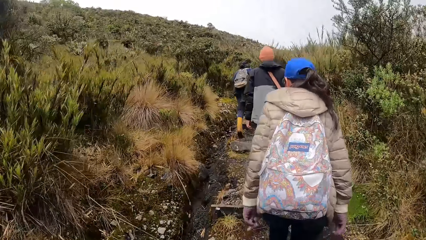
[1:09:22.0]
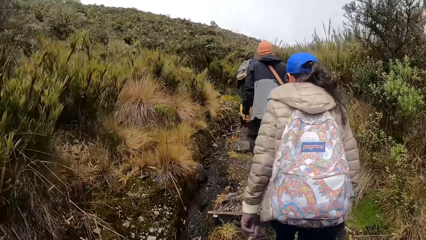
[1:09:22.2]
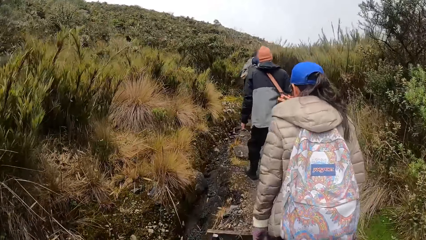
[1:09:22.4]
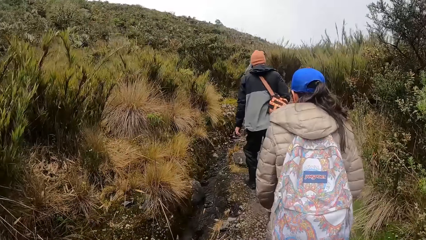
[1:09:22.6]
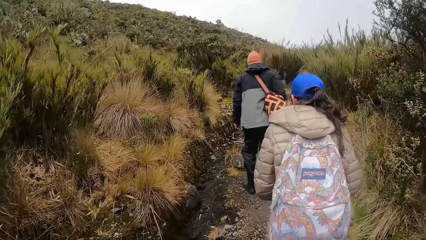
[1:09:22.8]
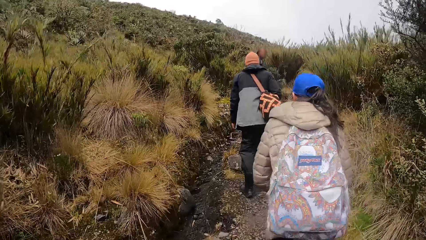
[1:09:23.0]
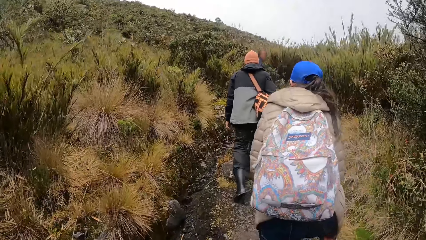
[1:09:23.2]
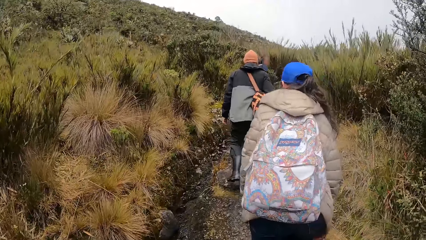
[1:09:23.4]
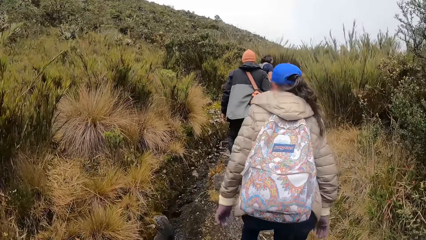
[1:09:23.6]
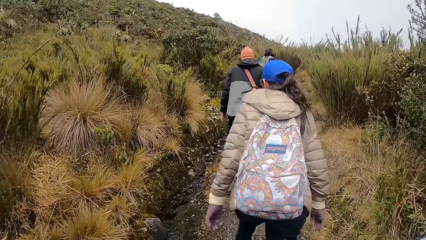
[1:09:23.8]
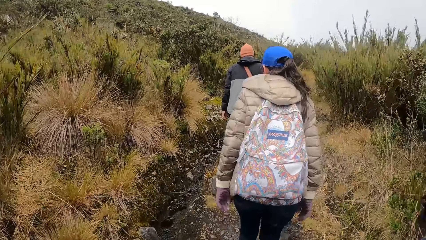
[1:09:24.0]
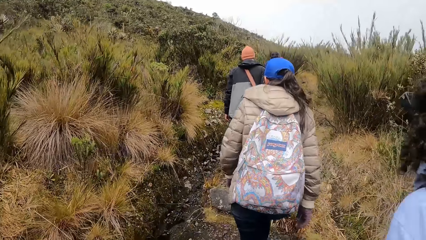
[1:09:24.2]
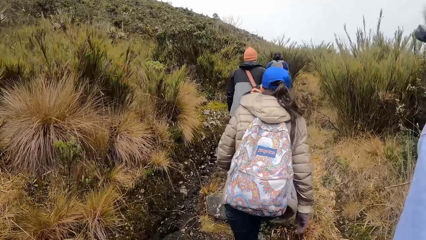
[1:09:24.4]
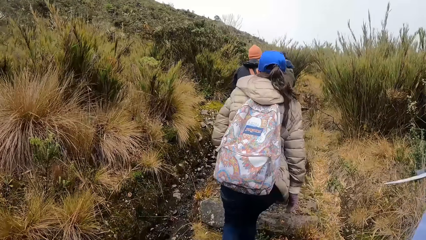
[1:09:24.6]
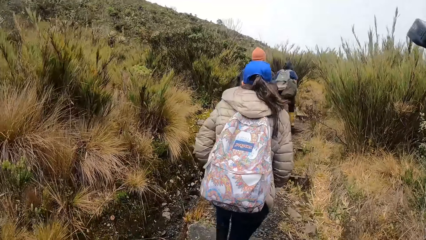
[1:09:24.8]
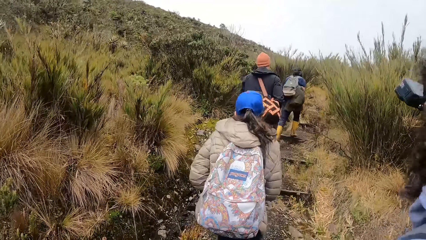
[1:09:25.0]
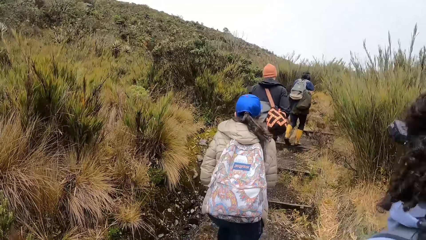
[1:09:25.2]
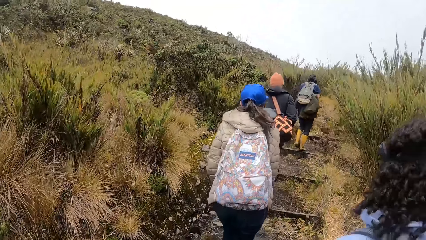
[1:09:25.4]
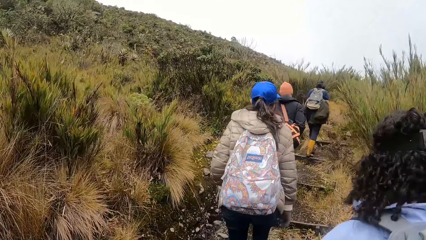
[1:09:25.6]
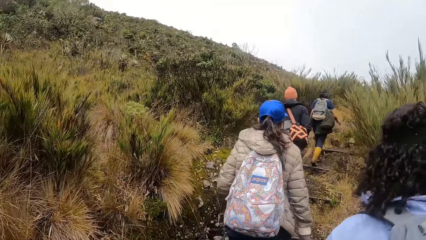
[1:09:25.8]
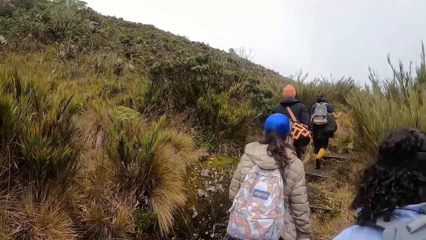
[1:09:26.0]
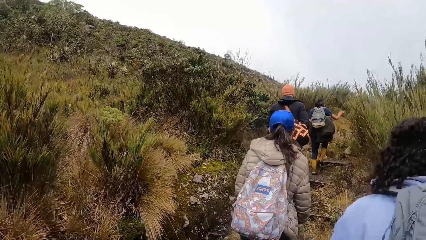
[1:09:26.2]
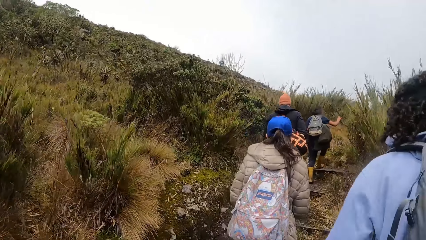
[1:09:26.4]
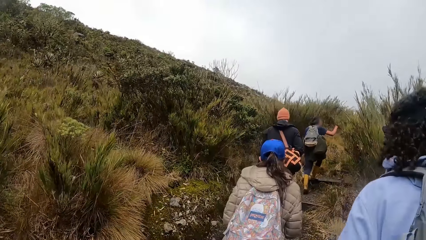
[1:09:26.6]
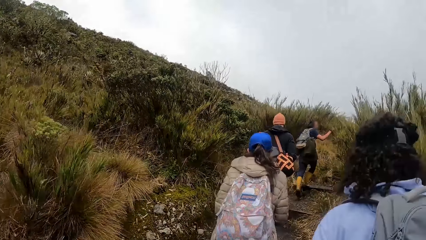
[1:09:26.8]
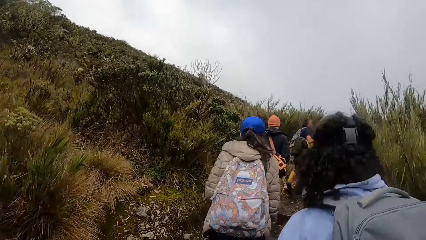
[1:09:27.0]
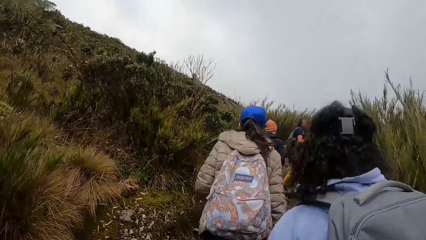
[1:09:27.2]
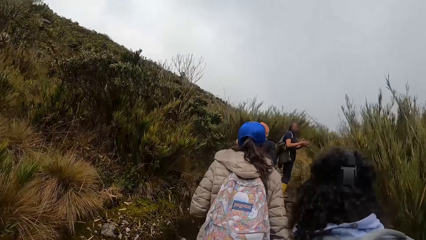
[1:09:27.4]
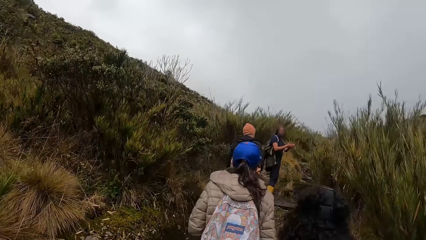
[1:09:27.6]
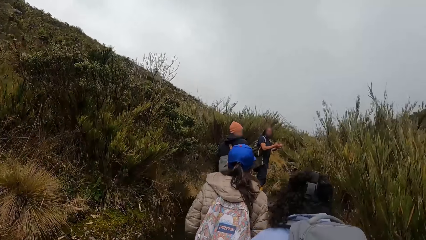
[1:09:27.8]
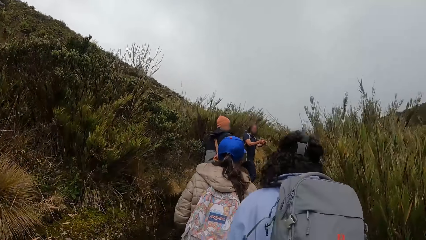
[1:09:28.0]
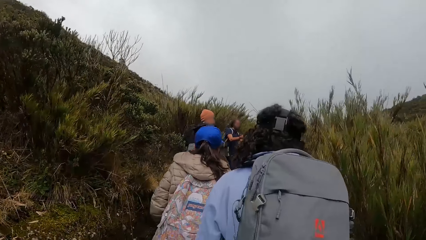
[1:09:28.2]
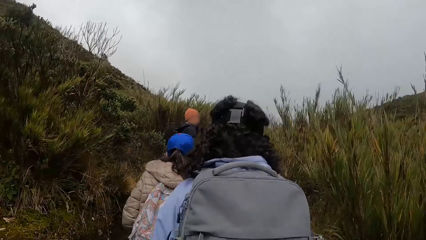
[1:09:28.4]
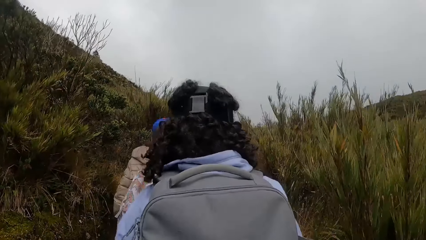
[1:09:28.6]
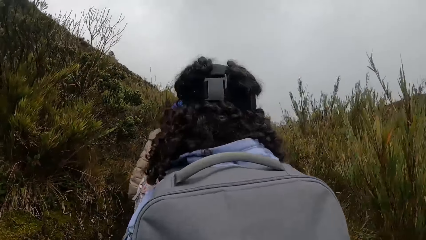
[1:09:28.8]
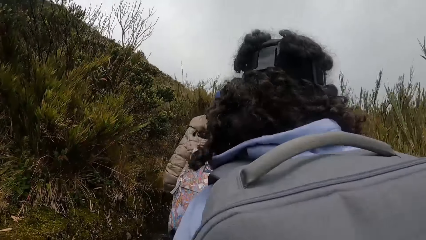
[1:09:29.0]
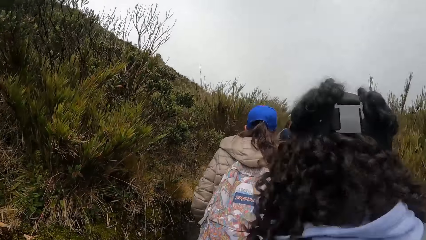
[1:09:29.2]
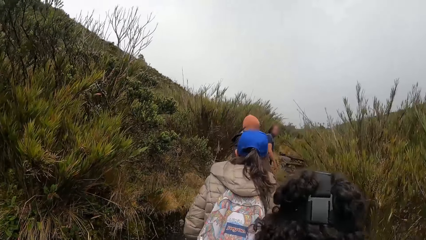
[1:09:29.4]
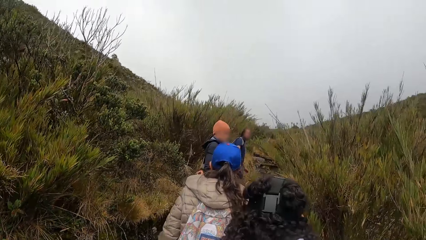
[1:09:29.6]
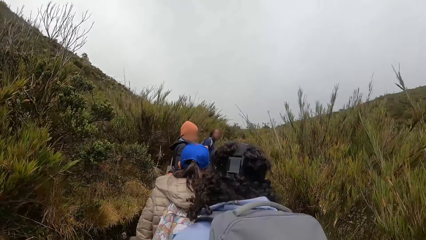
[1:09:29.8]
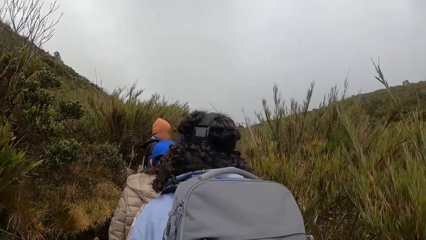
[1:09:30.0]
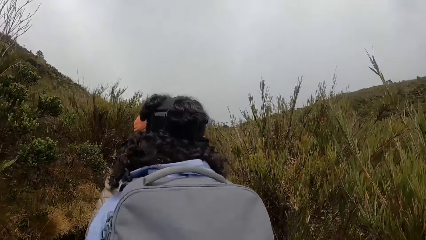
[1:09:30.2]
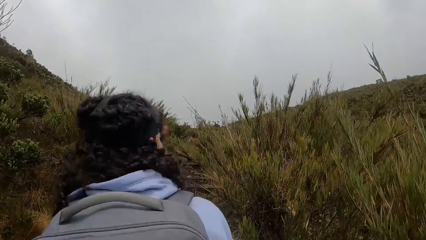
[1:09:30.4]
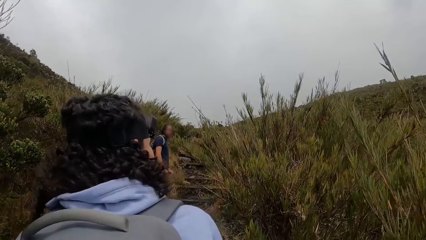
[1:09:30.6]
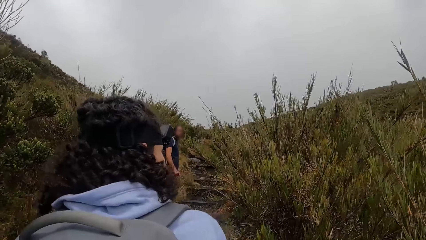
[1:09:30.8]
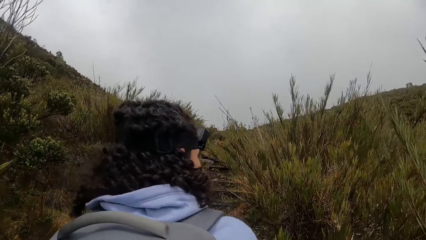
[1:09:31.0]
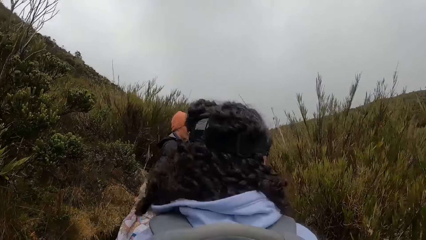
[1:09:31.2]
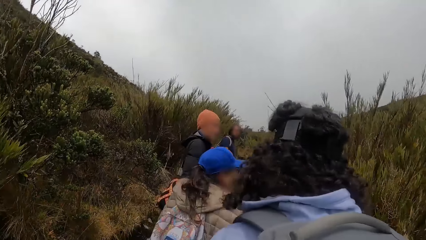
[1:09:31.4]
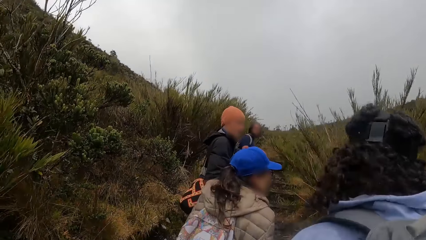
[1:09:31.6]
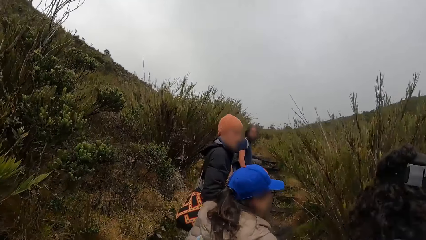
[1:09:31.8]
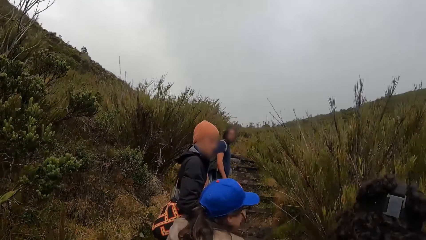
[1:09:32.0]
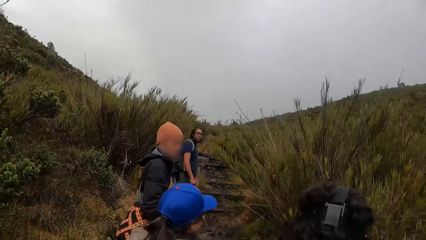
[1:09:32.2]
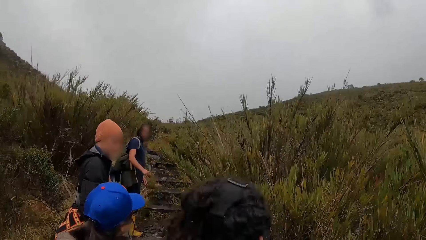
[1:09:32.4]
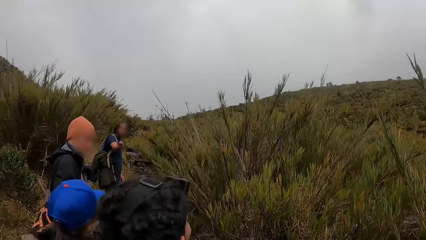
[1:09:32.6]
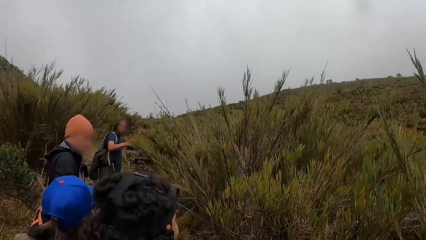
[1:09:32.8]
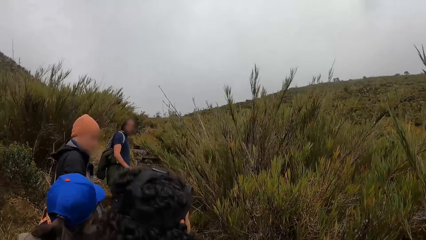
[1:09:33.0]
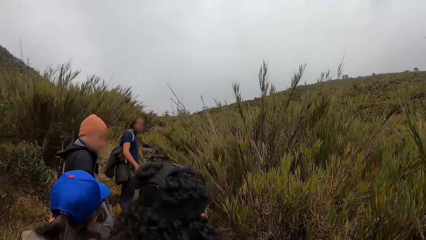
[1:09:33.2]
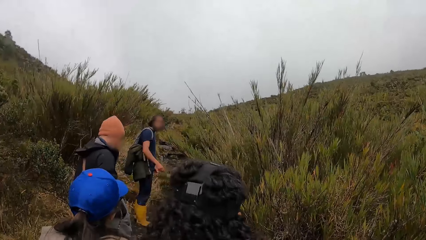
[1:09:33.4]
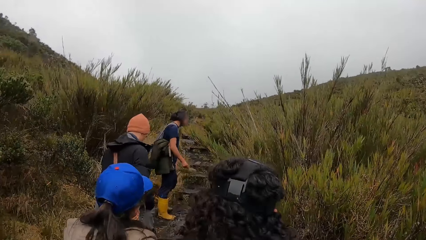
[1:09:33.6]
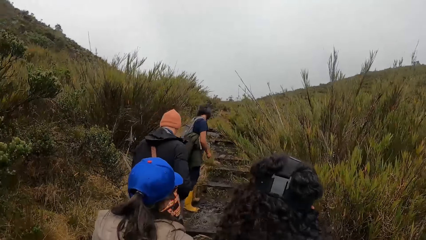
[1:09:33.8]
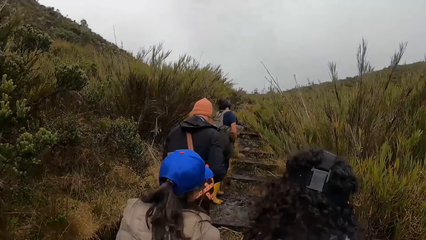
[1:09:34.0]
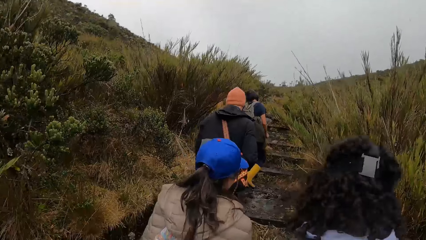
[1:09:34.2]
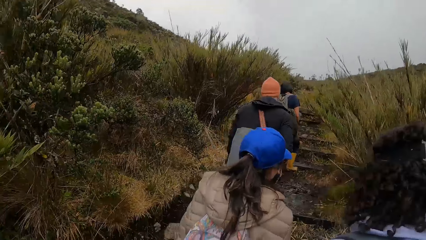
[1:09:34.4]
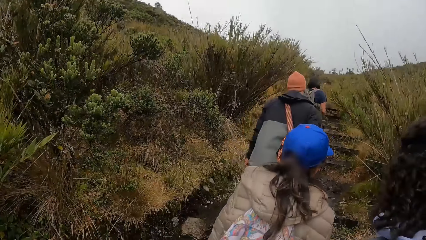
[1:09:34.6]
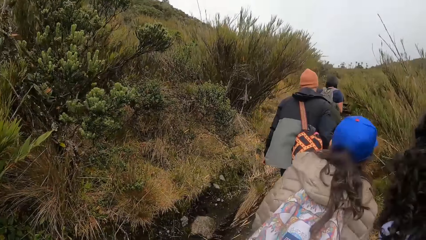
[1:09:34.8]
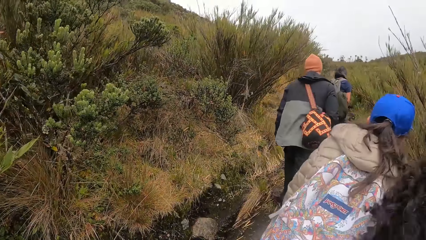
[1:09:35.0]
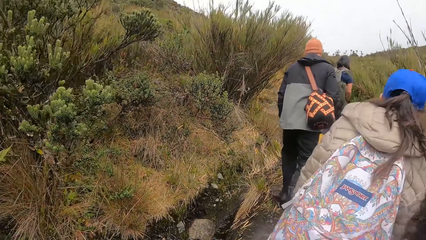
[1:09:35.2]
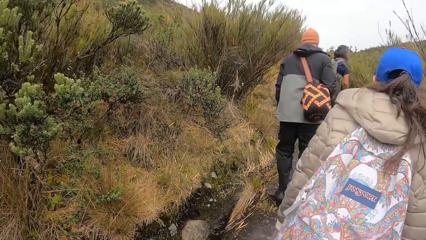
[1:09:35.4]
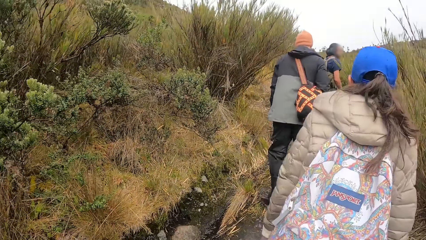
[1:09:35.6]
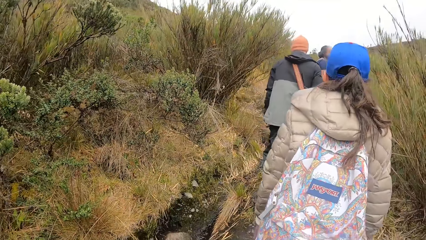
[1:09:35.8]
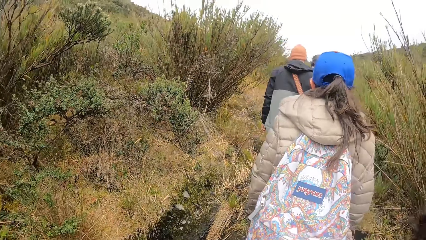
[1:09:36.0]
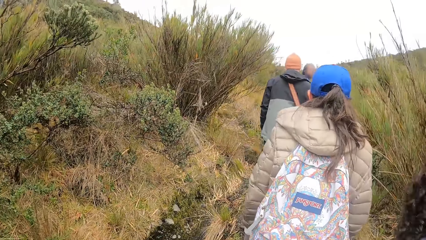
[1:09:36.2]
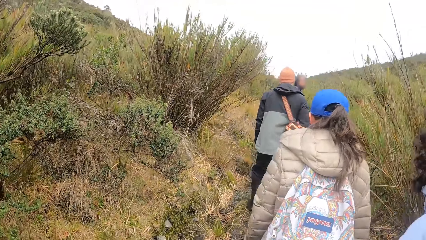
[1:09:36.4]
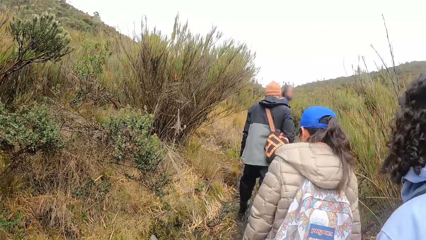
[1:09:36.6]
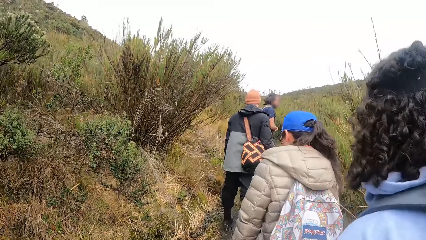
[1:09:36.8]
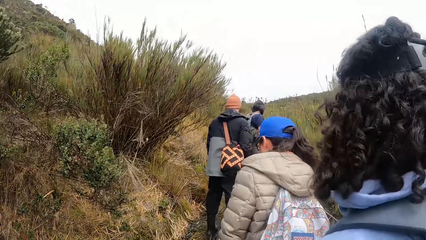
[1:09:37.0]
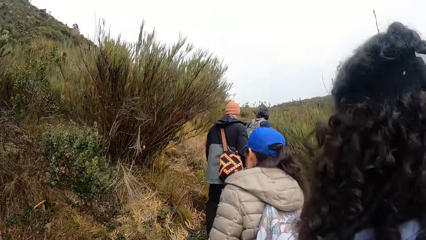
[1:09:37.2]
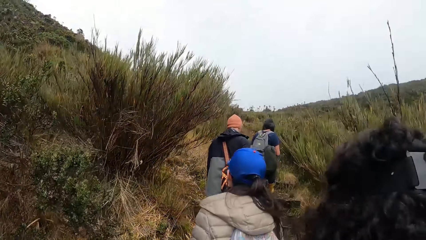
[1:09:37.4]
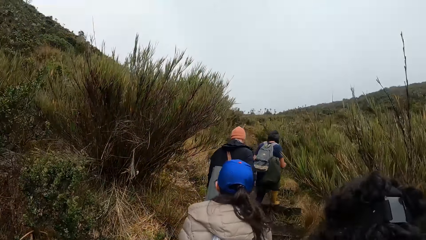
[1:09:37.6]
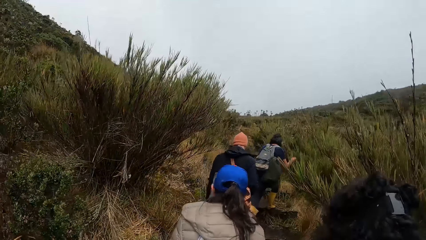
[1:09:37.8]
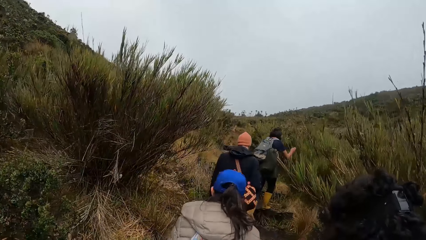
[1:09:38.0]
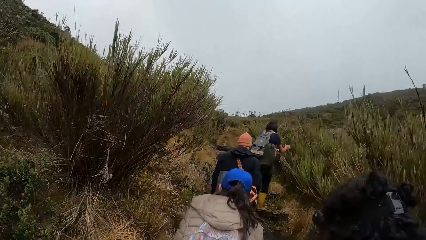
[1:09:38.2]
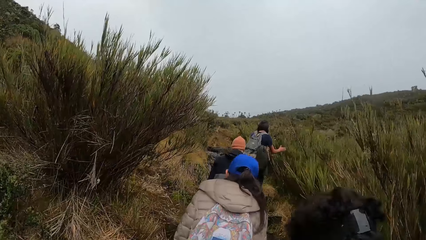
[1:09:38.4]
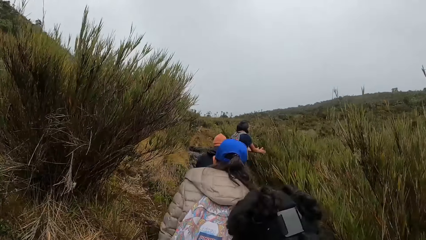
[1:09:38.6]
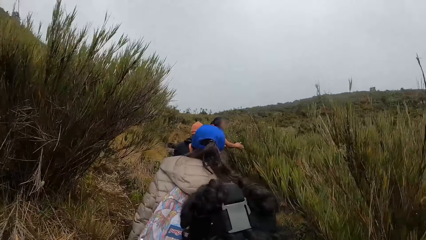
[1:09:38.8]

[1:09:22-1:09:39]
The camera wearer looks up the mountain. A man holds a plant along the trail with his right hand. The camera wearer climbs up the mountain with the team. A man converses with another man. The camera wearer looks at the shrubs. They climb the mountain with the team.
